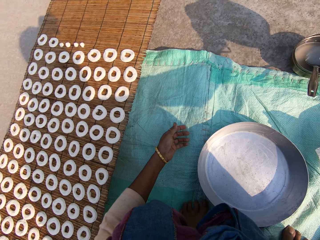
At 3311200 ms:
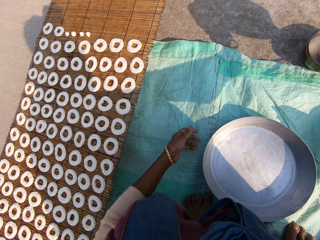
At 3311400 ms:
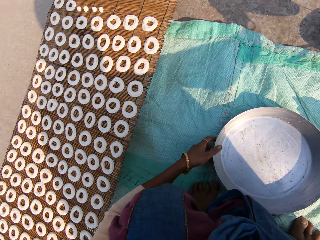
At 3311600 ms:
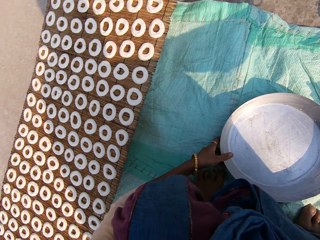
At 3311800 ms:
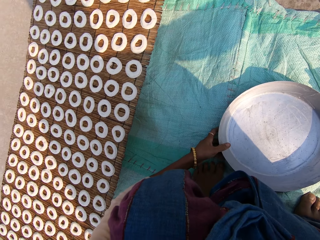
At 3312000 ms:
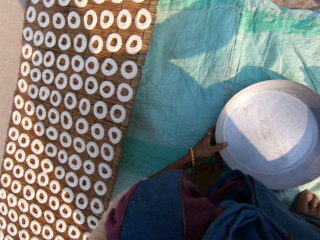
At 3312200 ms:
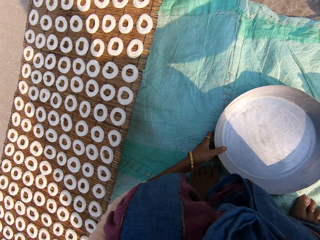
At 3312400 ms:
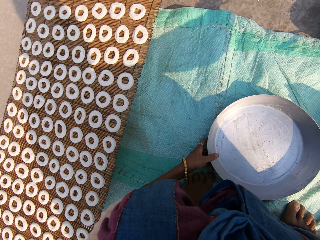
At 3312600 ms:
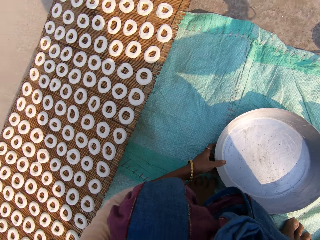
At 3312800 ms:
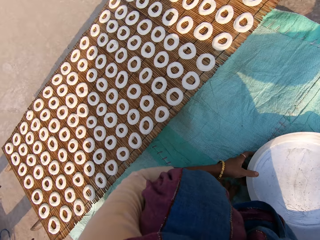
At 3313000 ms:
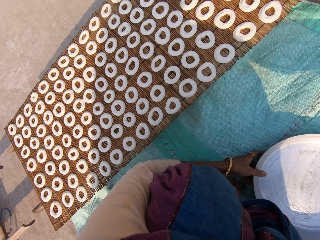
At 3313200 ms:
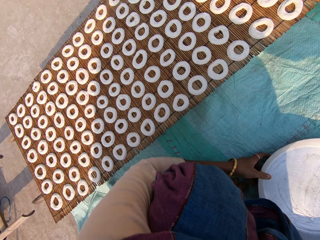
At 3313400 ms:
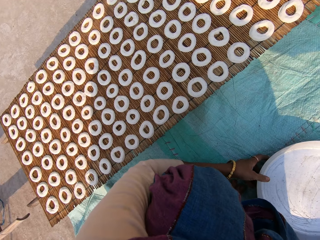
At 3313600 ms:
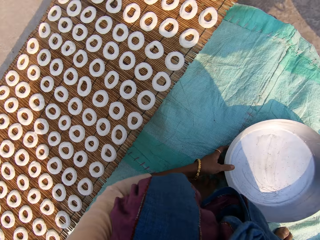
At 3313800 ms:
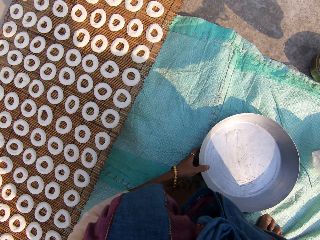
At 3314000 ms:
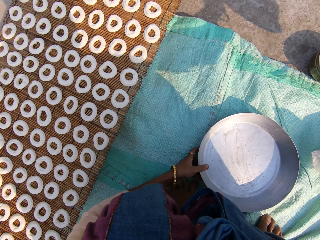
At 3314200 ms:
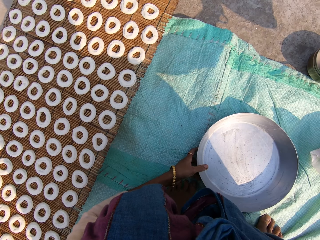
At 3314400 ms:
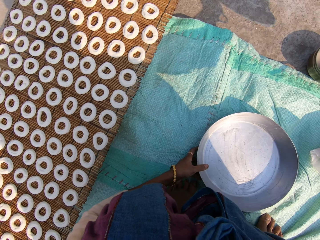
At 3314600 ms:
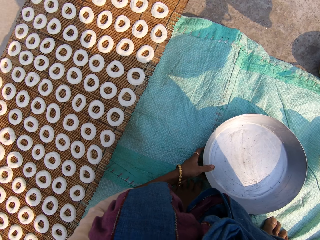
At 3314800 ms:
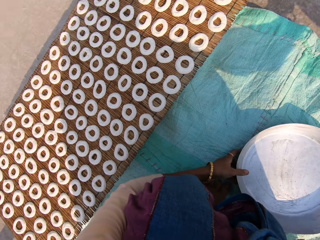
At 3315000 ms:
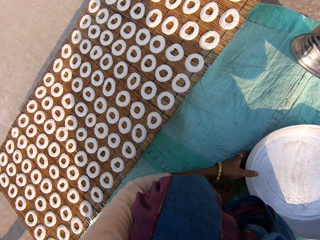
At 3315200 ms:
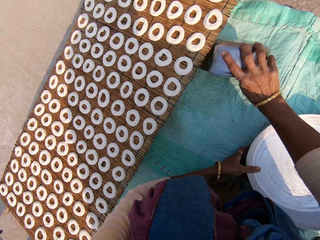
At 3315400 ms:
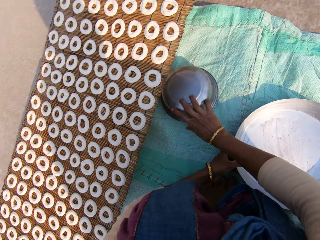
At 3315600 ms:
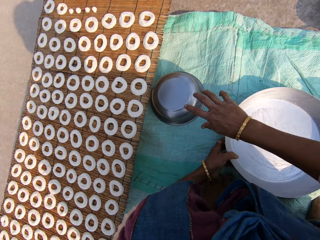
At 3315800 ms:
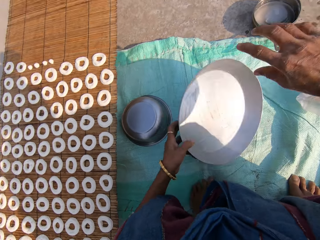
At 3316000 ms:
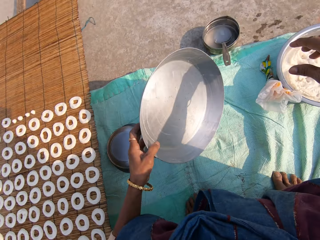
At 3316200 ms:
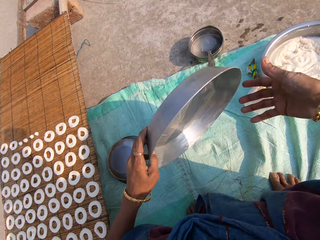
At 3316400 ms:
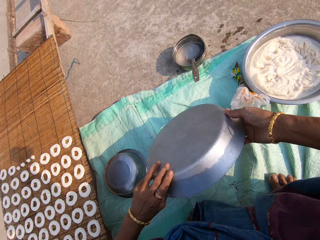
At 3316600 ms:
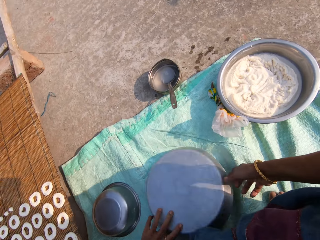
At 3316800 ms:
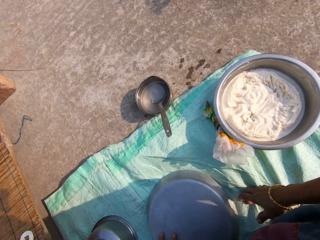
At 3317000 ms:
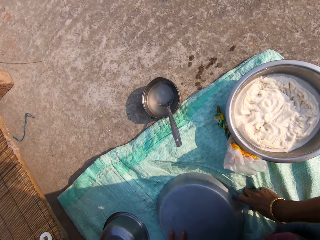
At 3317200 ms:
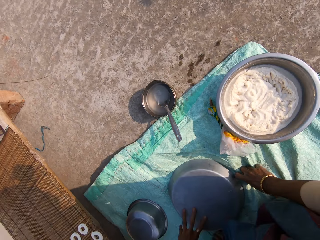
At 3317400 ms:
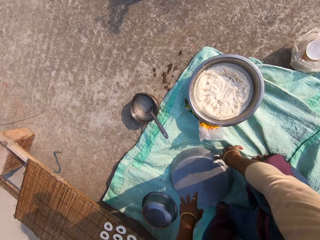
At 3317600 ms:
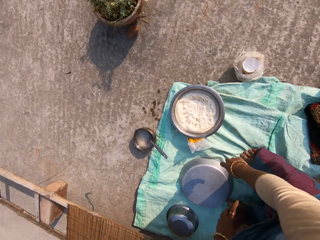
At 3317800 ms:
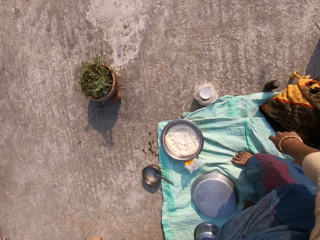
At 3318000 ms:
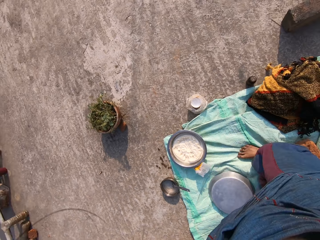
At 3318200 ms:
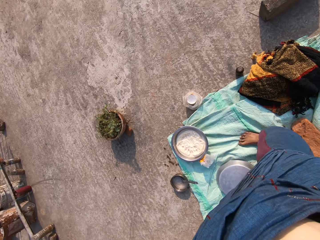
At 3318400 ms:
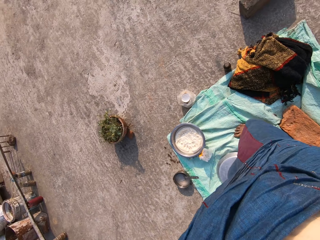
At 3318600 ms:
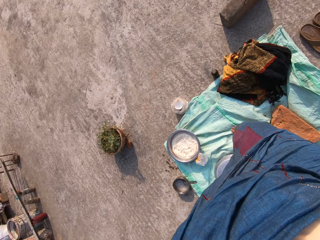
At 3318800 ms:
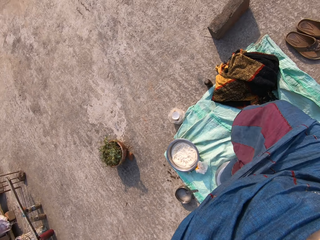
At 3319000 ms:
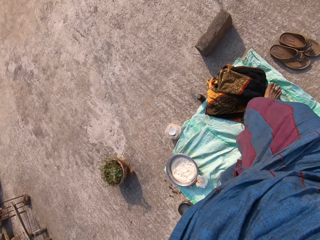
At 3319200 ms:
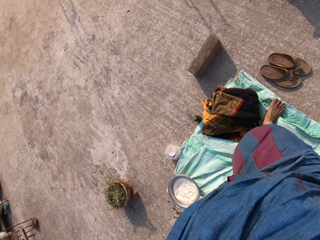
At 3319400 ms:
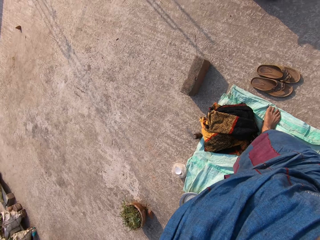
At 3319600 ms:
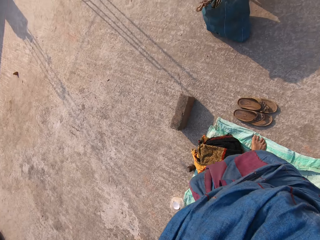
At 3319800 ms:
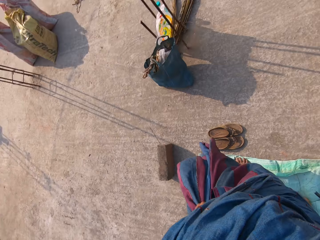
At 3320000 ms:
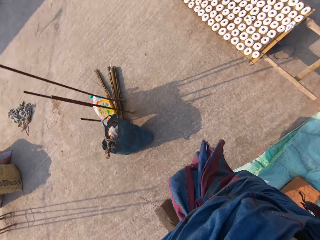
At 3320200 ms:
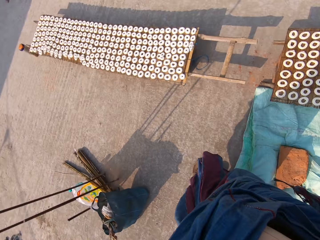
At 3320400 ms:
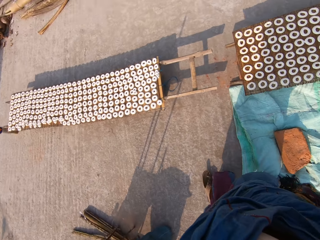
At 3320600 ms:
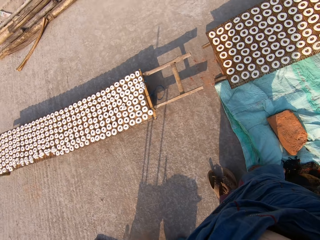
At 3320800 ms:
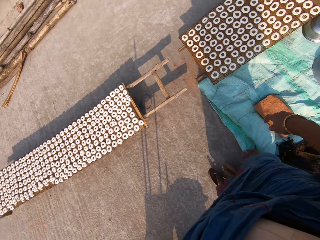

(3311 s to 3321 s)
The camera wearer pours water into the bowl with the bowl in her right hand. She holds a tray. She puts the bowl in her right hand on the sack. She turns the tray. She puts the tray in her left hand on the sack. She stands and walks out of the manilla paper.

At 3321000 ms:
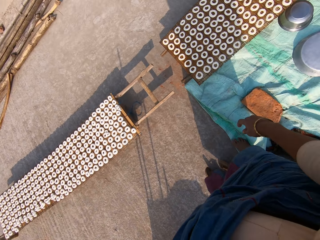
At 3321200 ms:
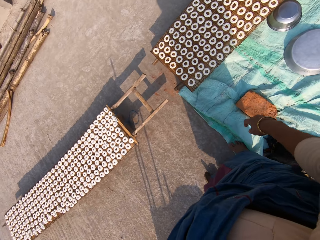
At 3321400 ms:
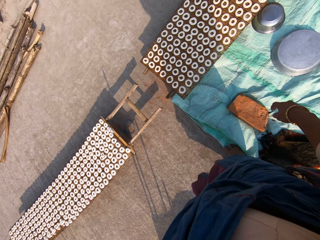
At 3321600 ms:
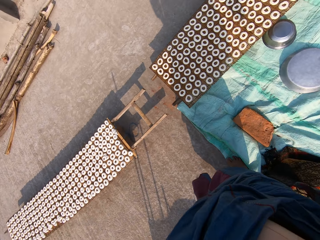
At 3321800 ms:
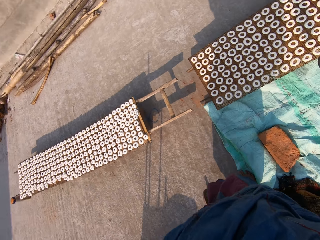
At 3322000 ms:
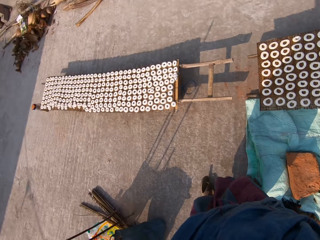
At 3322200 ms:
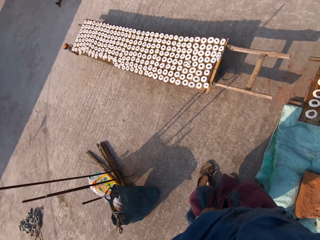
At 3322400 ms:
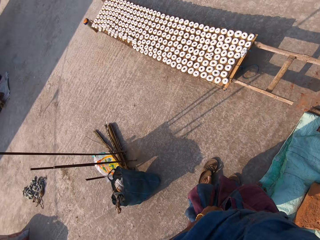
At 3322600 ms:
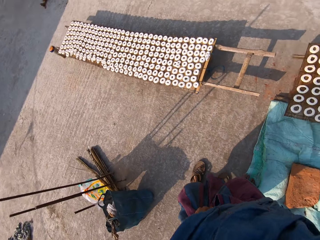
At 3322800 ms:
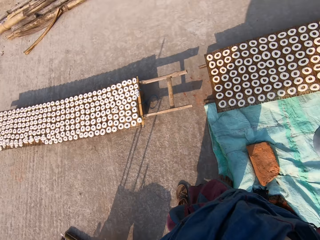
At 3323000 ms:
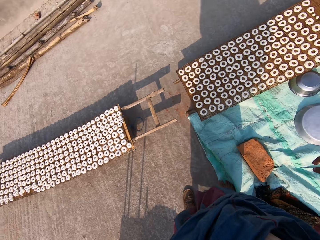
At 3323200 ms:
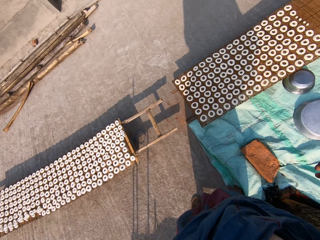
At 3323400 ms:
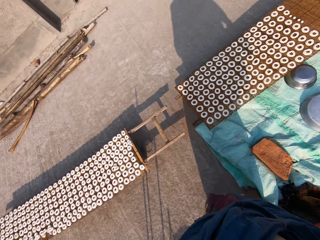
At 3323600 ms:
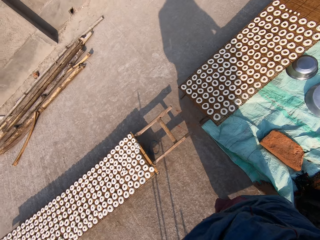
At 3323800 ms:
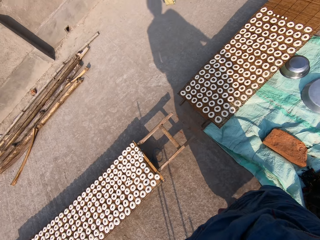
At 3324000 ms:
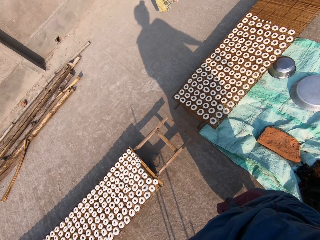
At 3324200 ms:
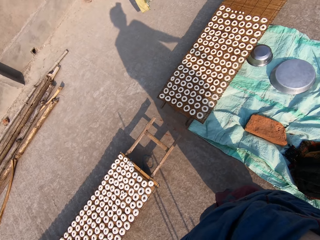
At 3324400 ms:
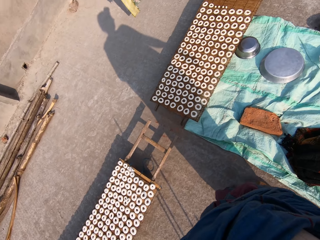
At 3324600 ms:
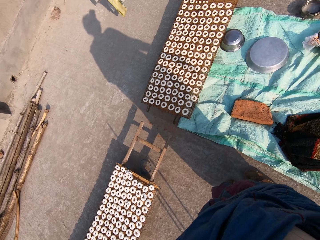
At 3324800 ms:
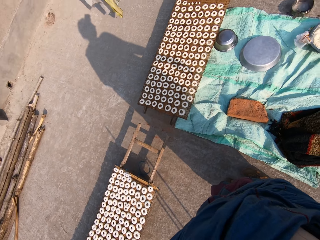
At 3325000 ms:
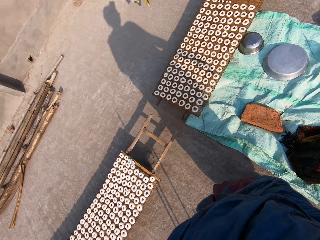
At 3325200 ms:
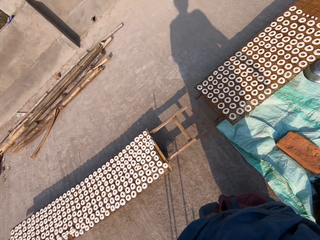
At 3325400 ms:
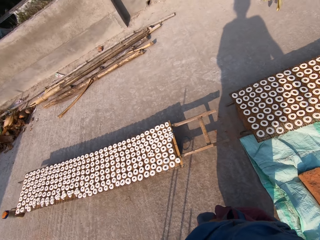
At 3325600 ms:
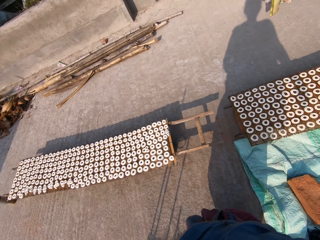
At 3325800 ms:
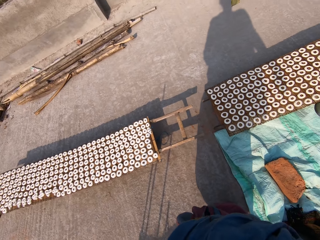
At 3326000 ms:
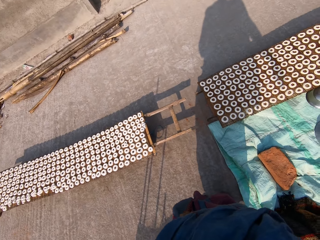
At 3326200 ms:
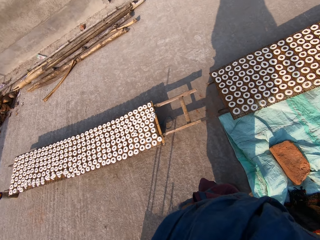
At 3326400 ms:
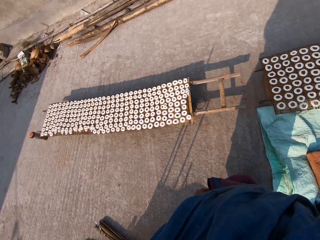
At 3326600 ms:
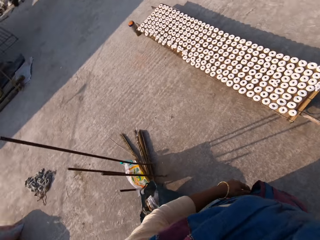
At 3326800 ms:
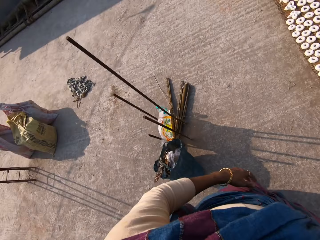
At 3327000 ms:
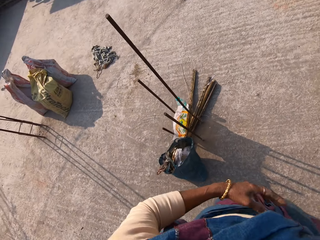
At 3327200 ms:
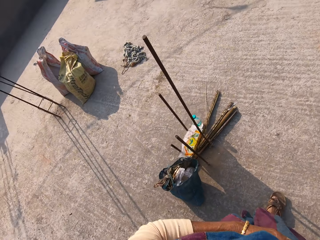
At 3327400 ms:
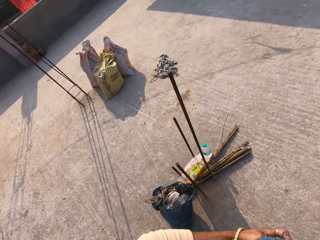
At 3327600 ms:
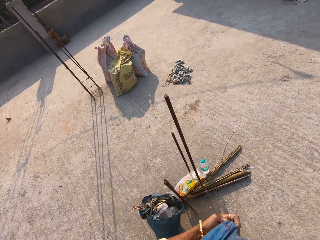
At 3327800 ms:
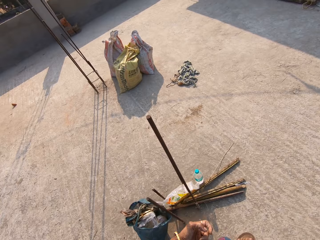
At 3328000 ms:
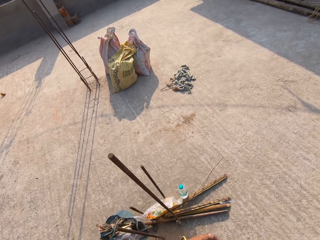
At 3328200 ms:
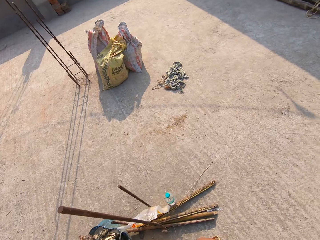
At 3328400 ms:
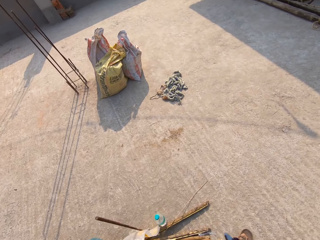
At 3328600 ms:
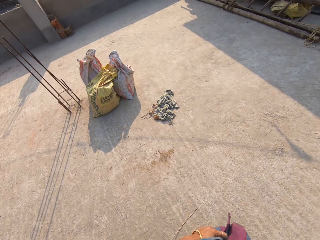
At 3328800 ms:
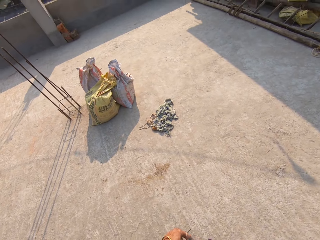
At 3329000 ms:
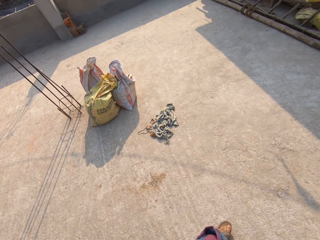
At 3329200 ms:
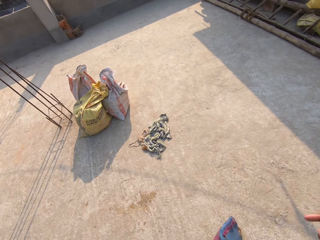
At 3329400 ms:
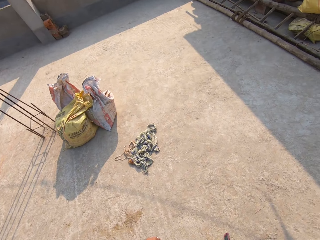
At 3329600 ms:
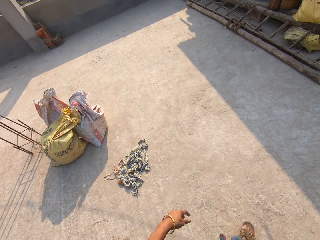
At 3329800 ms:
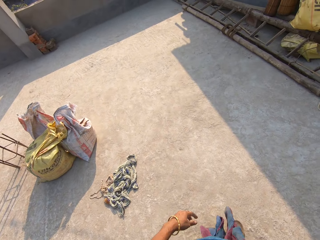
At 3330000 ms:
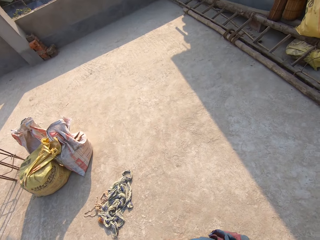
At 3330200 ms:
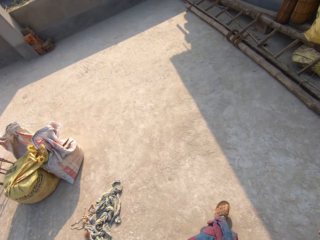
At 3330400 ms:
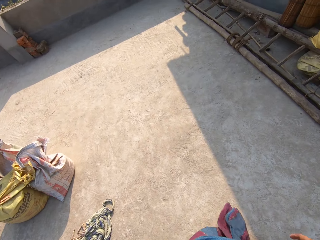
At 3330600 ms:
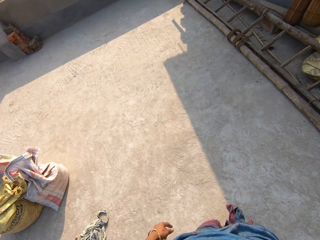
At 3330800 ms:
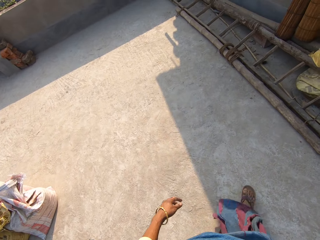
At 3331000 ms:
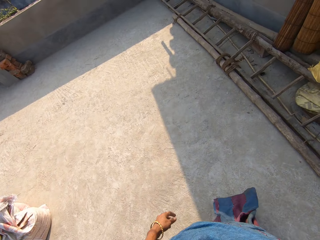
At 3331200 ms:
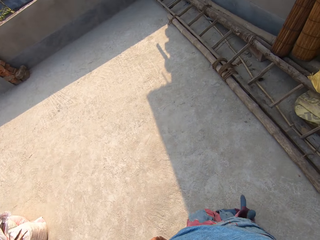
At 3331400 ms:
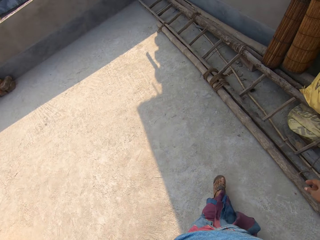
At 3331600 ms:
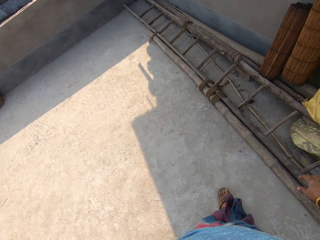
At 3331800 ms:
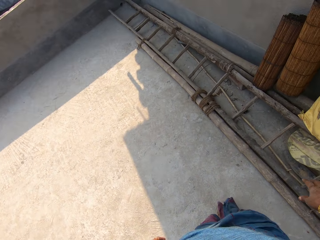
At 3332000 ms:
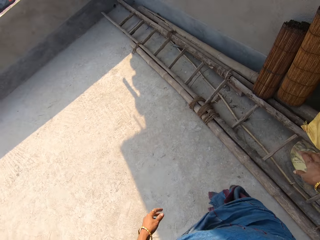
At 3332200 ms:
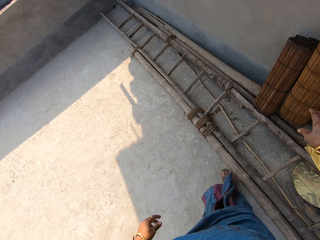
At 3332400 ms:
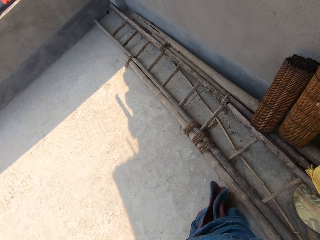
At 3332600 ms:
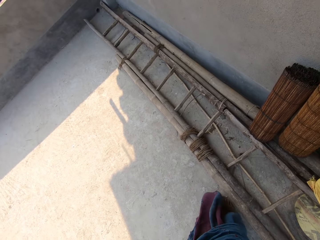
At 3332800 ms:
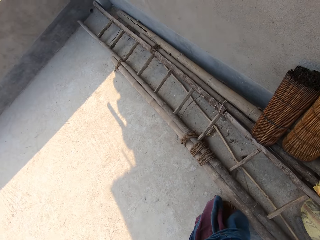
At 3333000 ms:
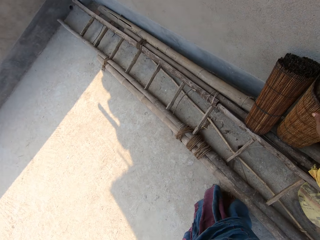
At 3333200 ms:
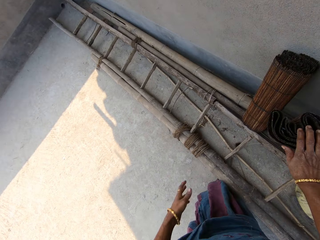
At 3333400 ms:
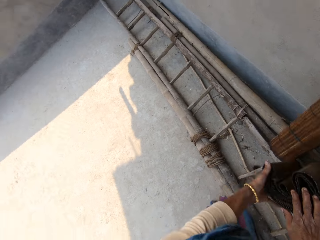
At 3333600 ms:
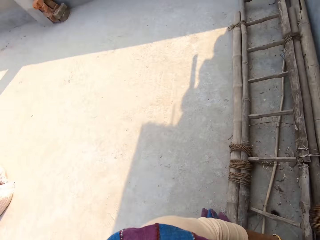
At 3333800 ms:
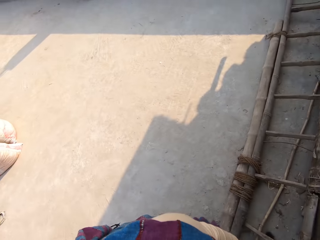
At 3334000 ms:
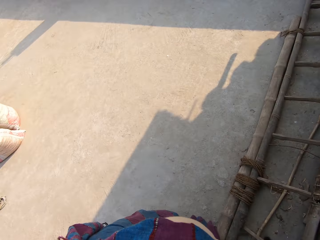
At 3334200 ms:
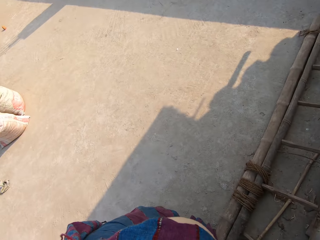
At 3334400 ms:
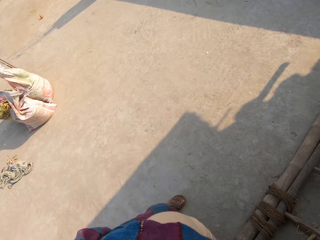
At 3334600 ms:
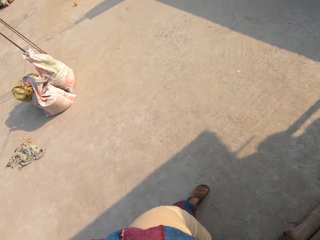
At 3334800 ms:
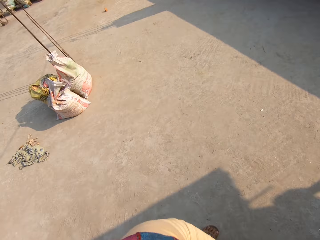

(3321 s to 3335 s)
The camera wearer puts her slippers or sandals on. She walks around. She picks a mat from the wall side with both hands.
